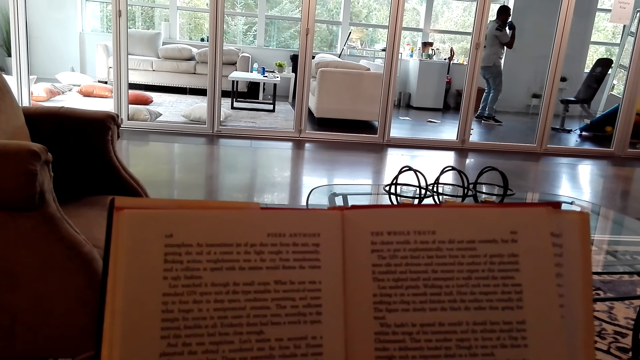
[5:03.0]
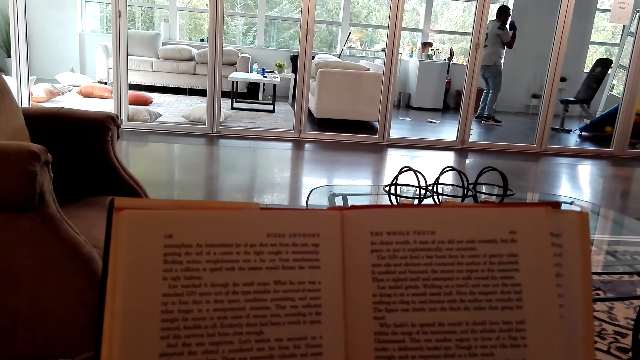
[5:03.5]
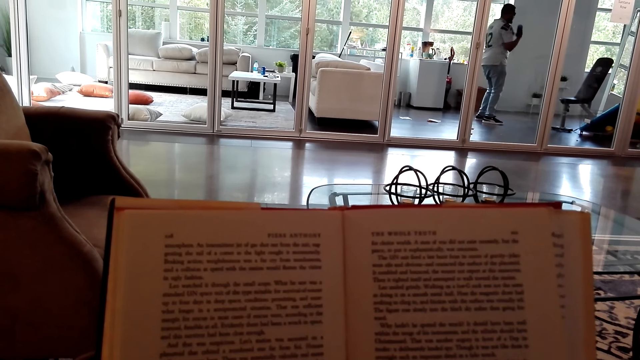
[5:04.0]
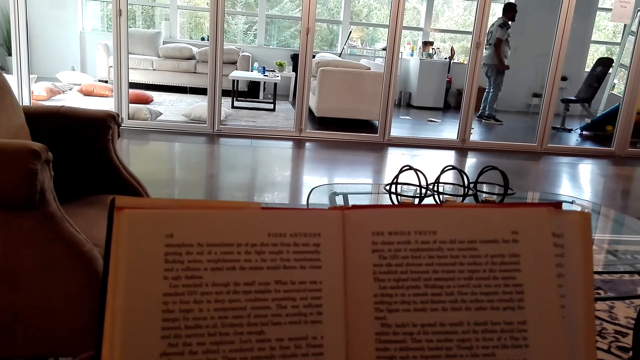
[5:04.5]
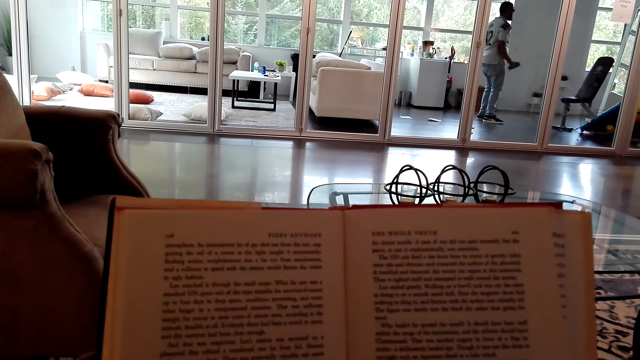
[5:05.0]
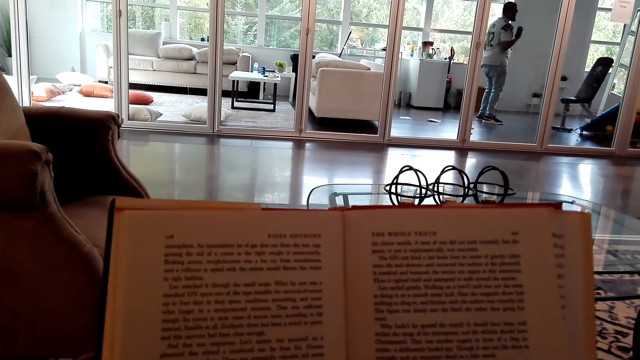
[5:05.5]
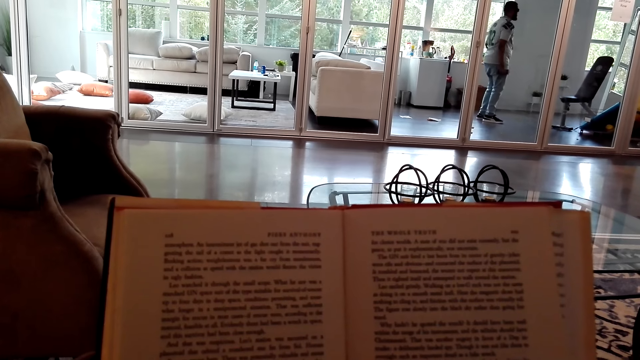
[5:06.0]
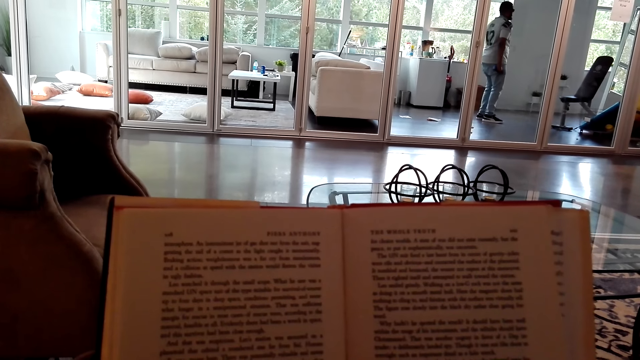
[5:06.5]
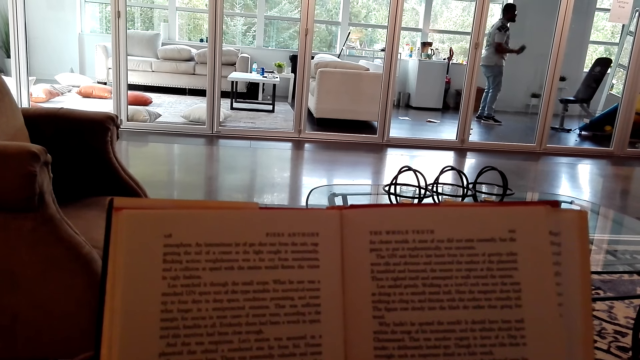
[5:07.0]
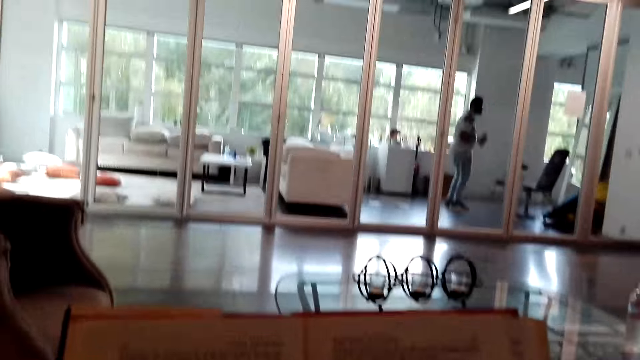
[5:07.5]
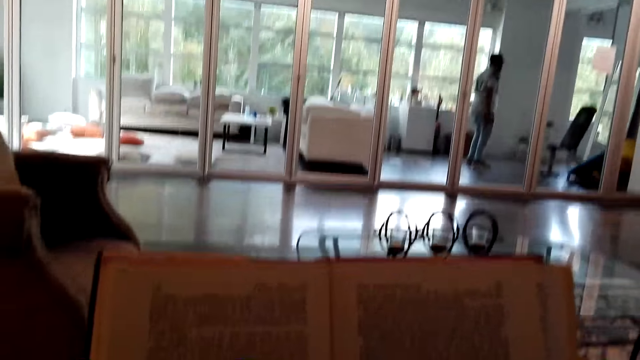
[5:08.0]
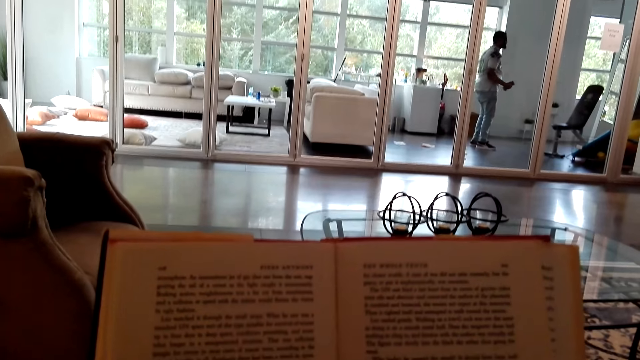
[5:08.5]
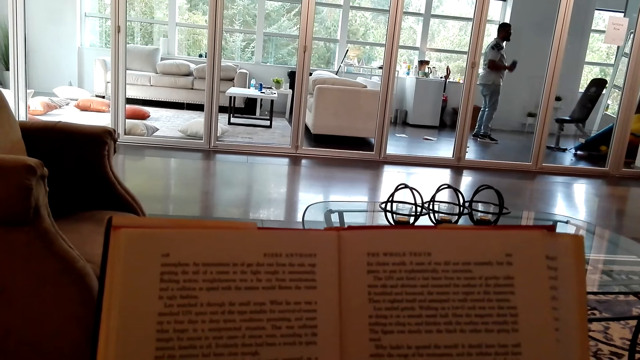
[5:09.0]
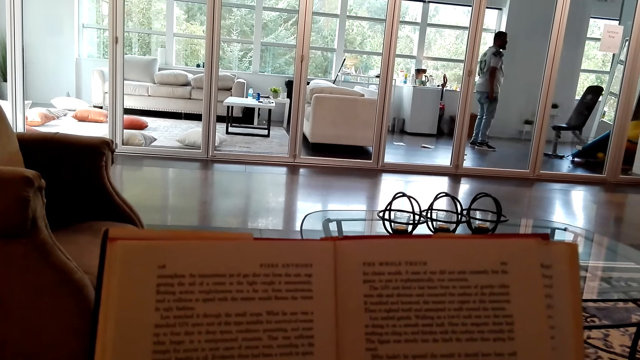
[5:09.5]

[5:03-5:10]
The camera wearer nods their head.

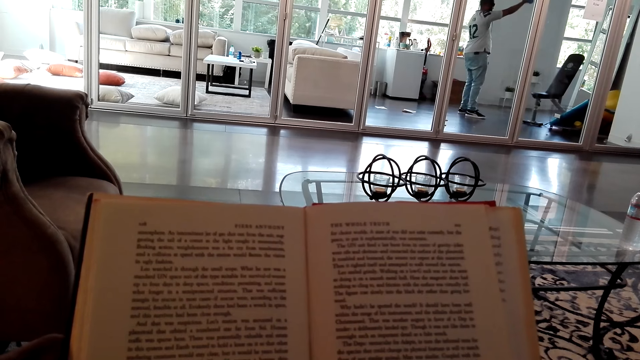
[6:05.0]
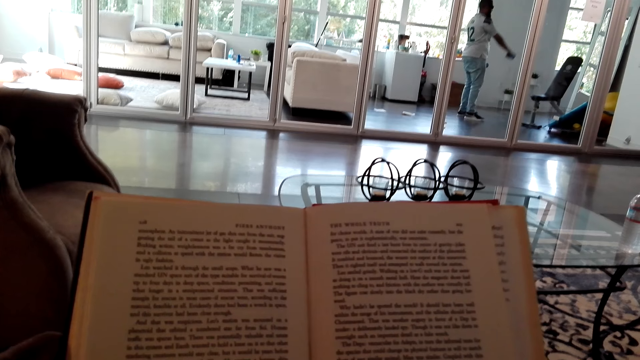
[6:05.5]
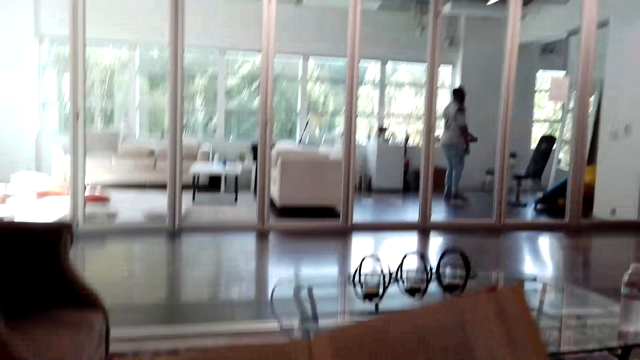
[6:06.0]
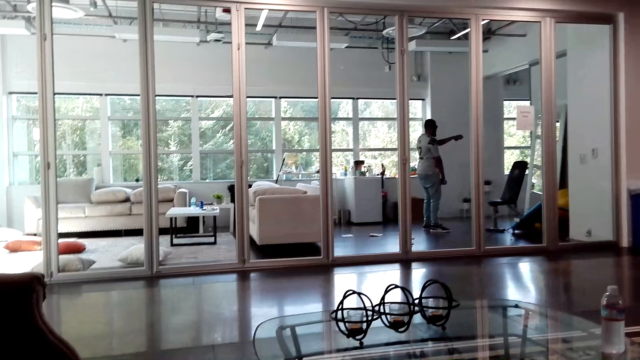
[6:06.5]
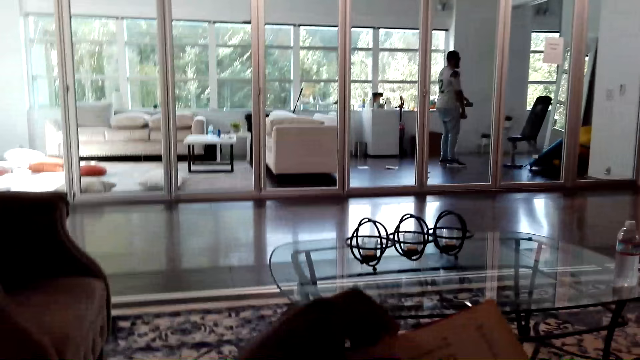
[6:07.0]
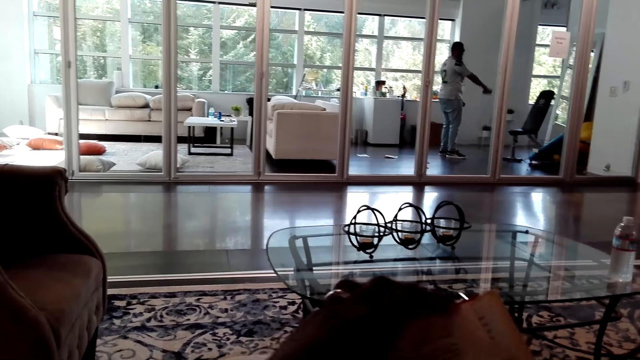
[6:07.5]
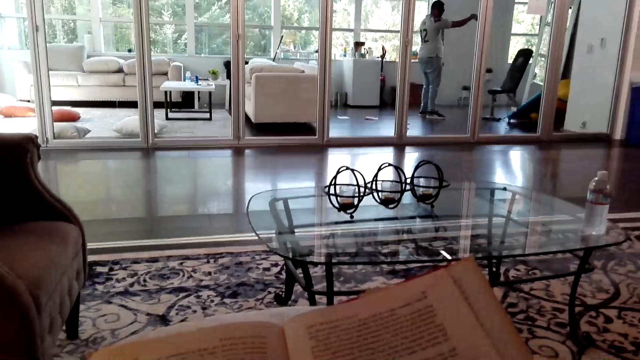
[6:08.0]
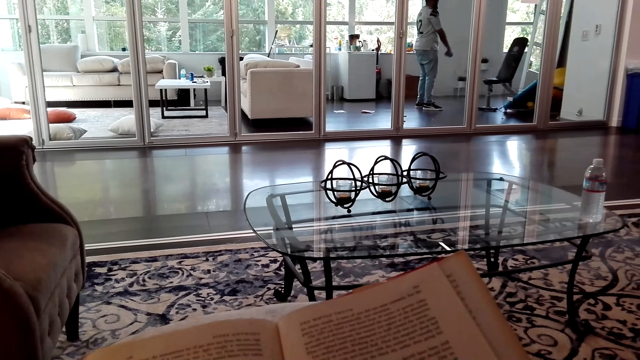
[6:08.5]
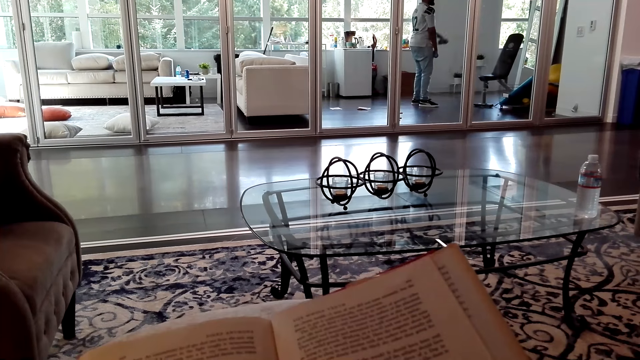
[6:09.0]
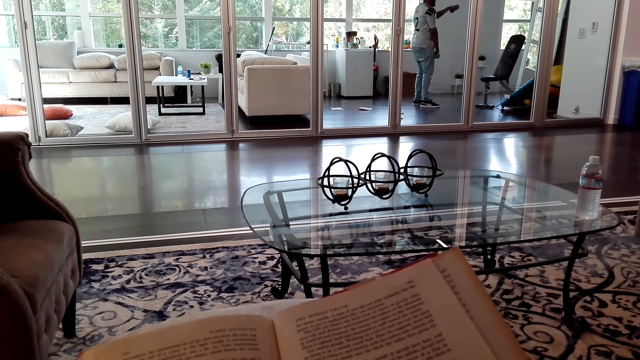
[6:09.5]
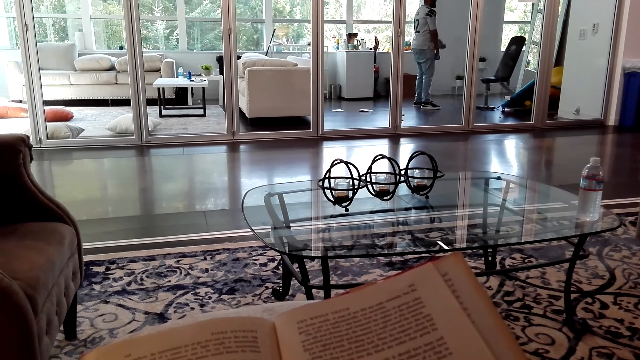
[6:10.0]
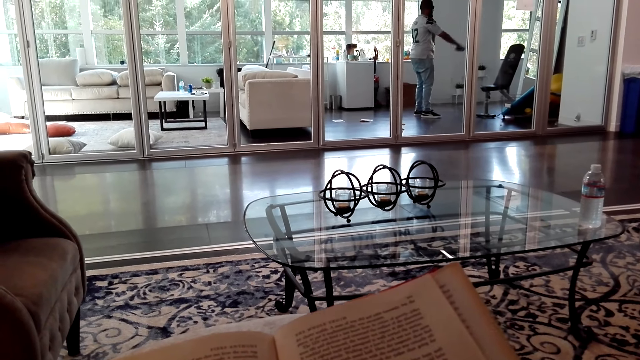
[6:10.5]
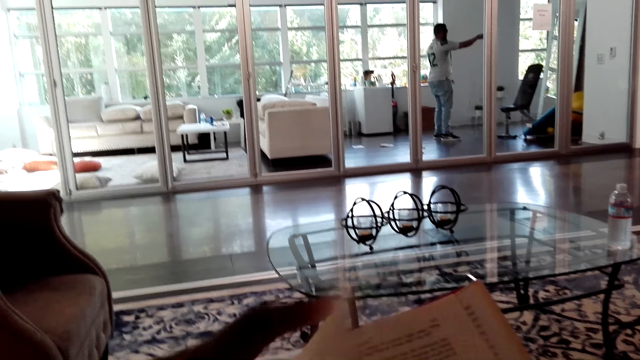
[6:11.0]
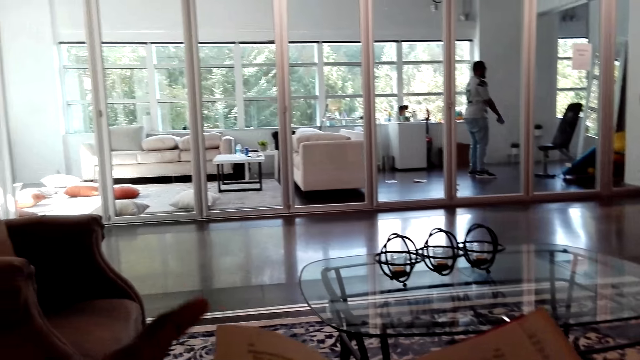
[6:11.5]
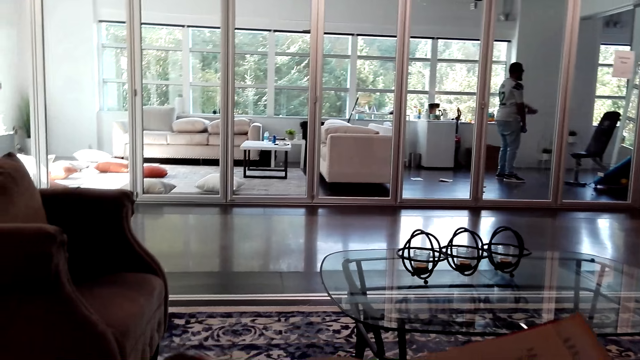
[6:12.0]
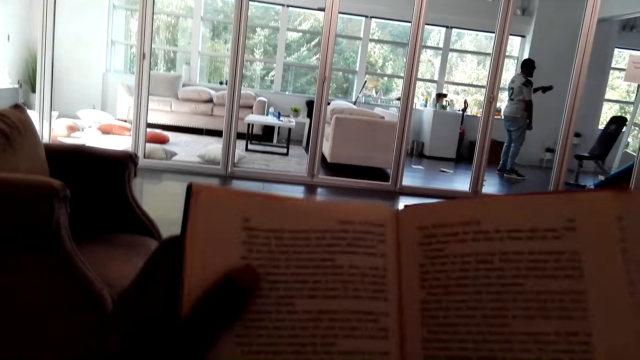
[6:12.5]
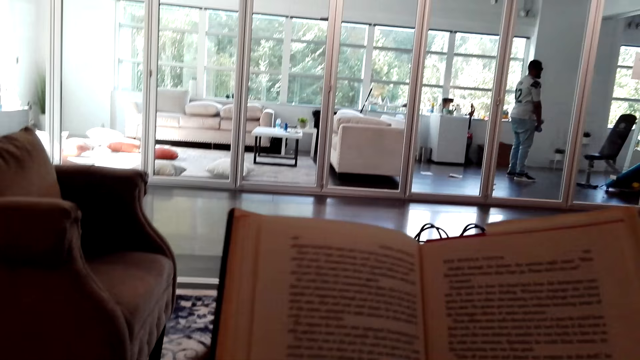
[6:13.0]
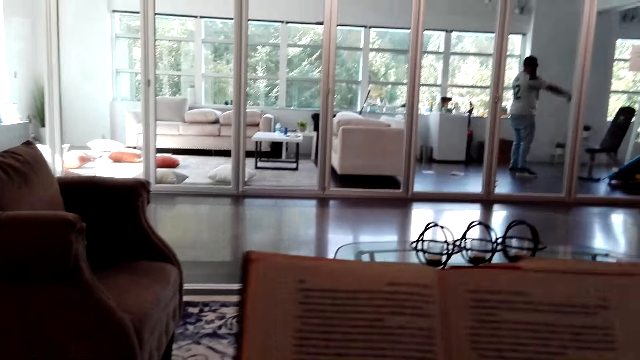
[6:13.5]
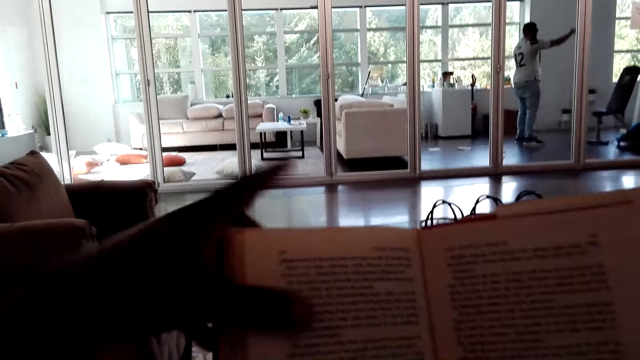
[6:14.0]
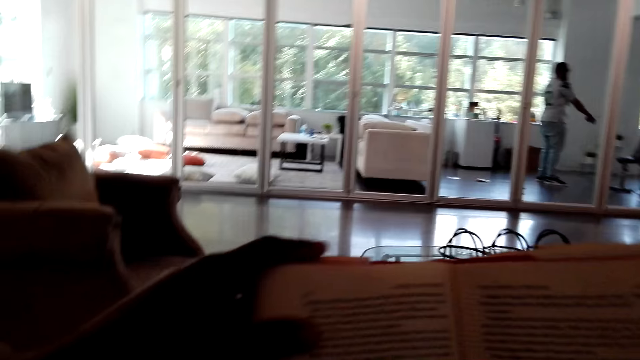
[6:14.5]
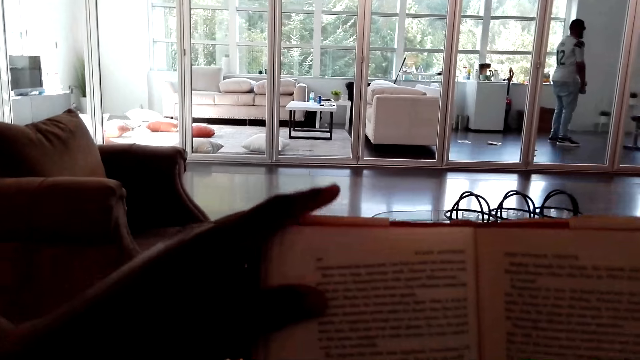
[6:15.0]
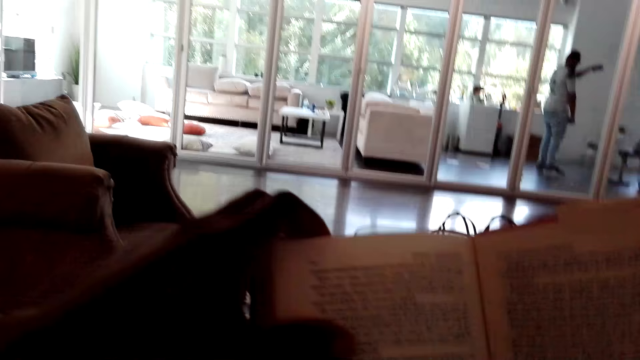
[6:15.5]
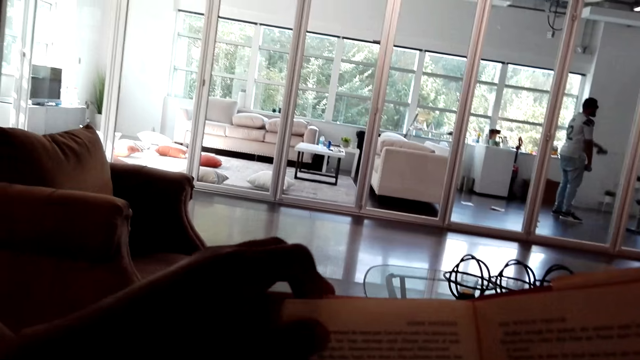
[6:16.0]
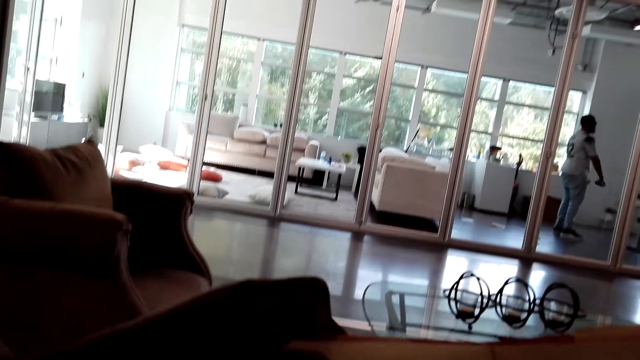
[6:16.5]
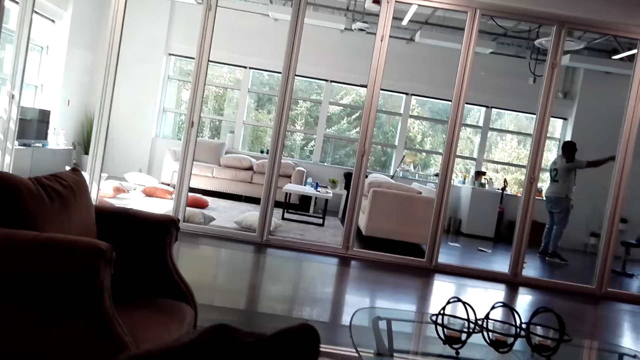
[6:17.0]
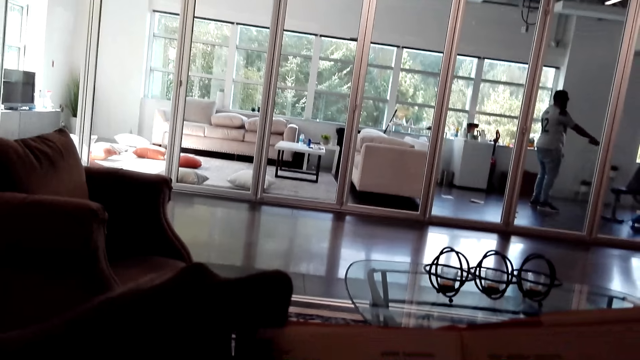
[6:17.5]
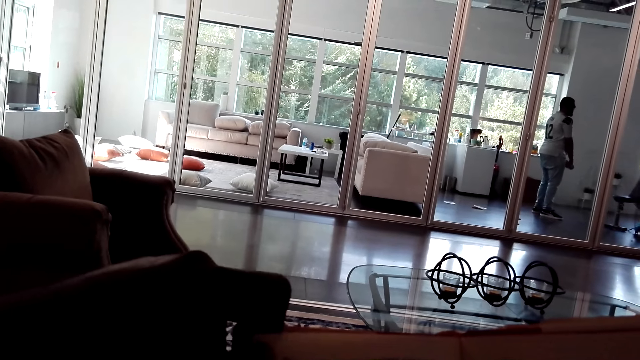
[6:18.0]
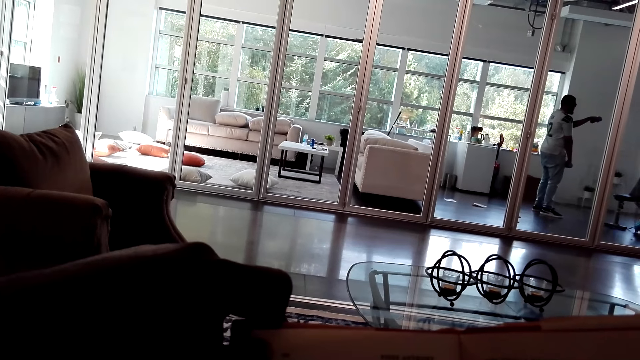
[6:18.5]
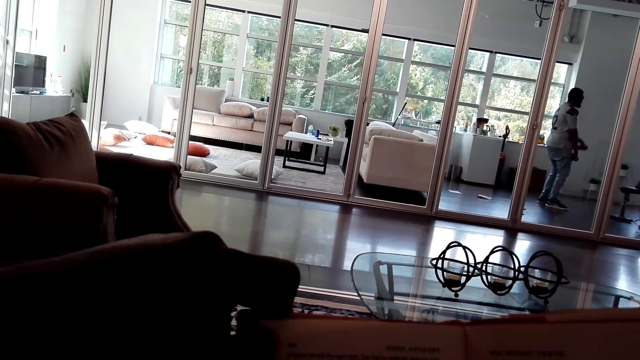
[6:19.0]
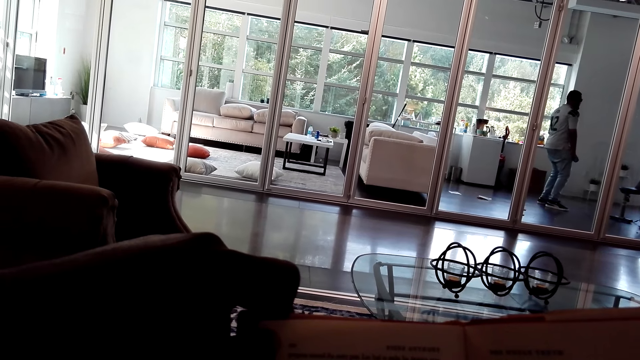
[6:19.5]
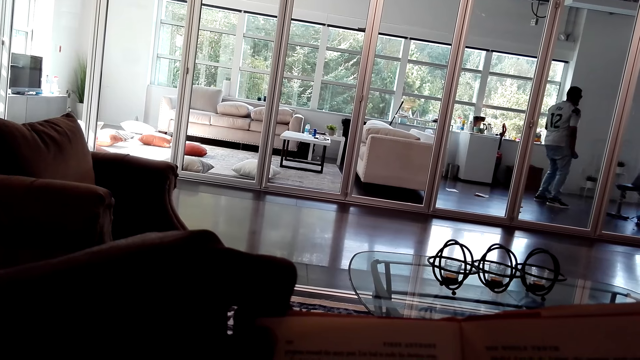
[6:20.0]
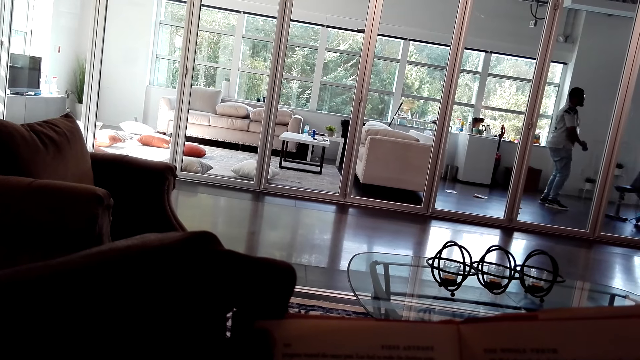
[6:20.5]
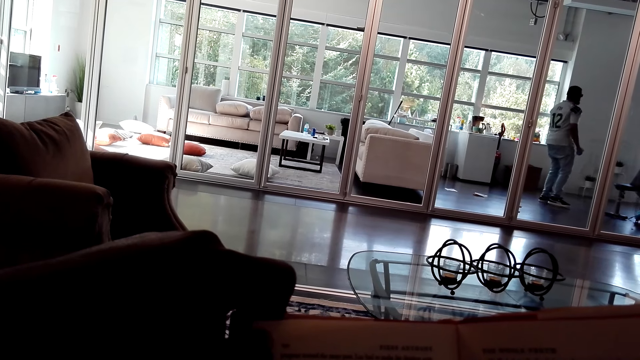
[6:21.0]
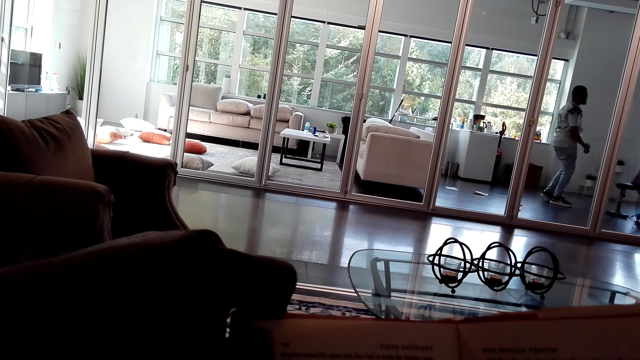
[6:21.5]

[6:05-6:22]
The camera wearer turns a page in a book. They raise the book. They adjust the book position. They read the book. They hold the top of the book.
